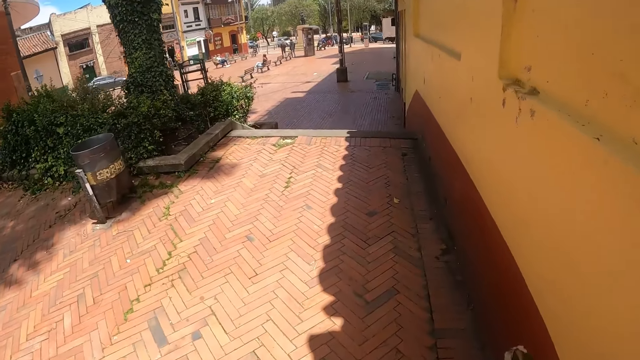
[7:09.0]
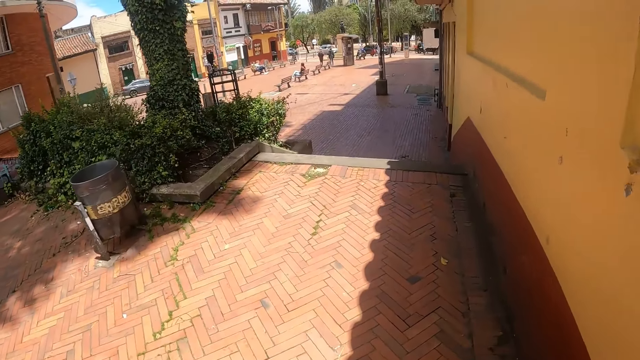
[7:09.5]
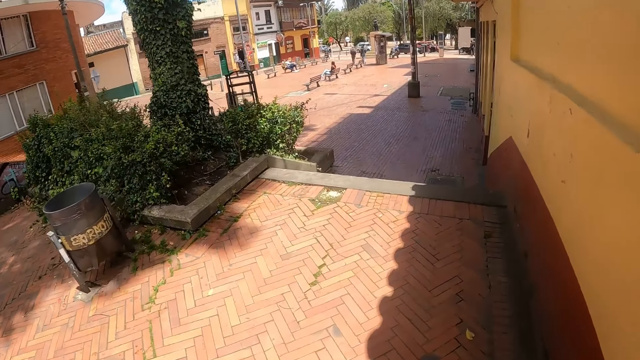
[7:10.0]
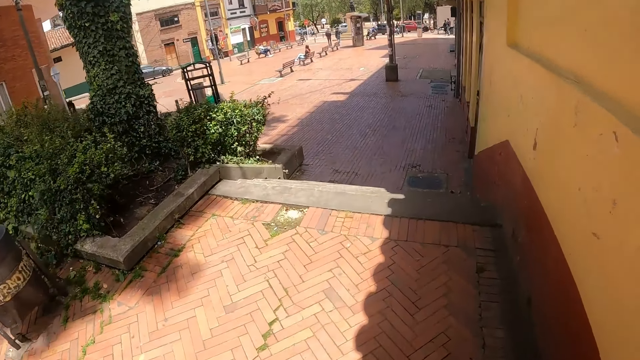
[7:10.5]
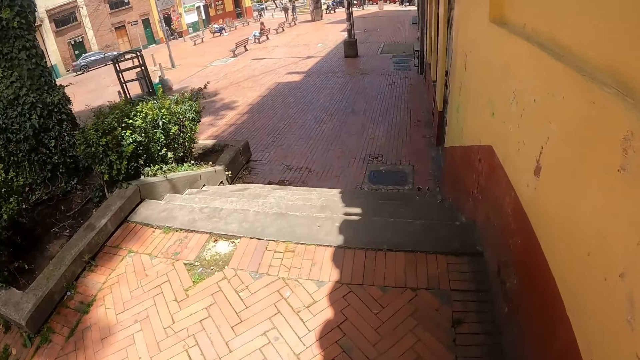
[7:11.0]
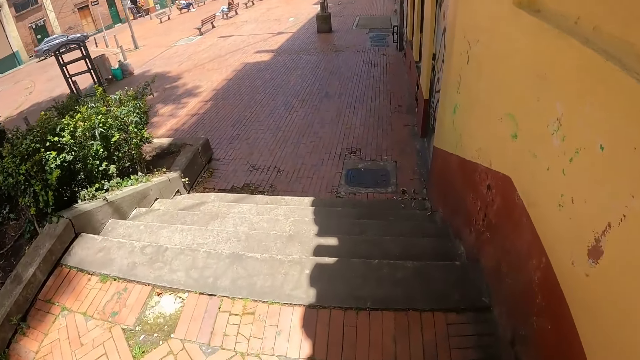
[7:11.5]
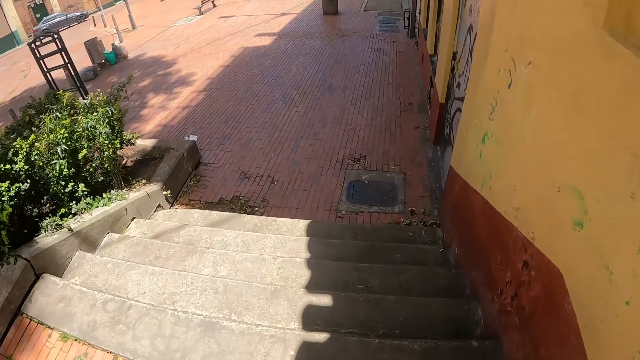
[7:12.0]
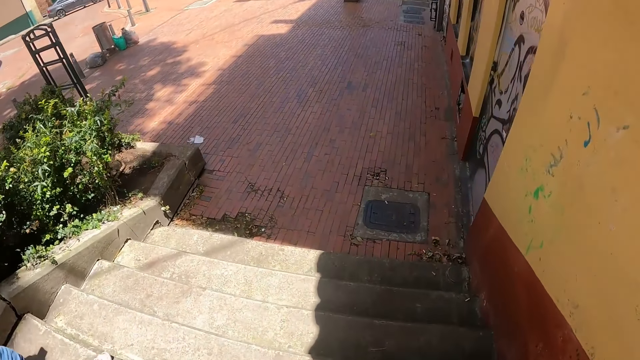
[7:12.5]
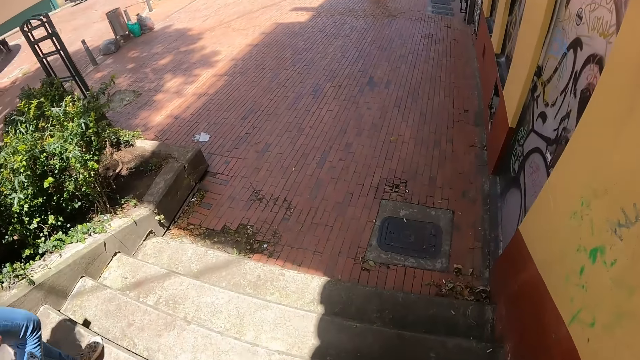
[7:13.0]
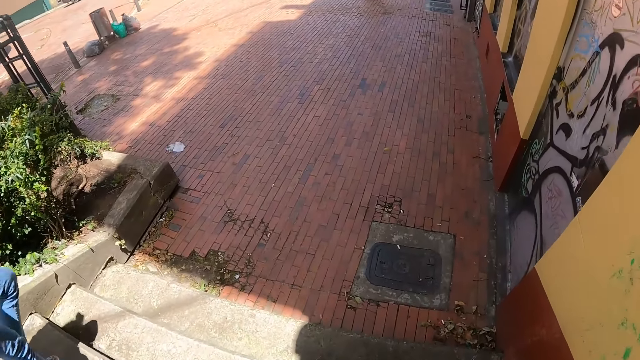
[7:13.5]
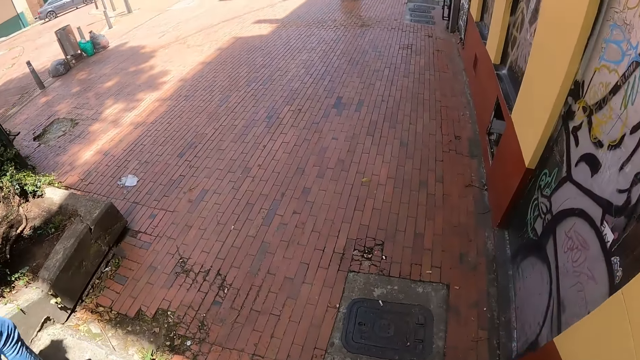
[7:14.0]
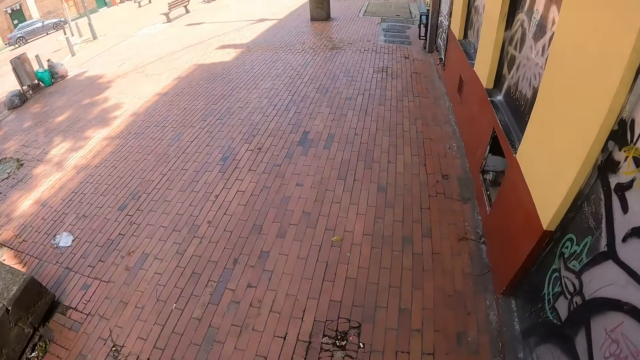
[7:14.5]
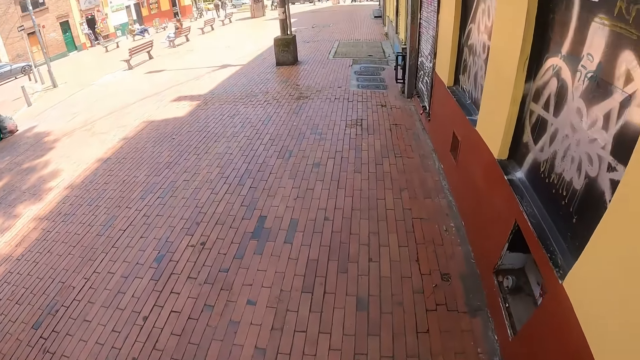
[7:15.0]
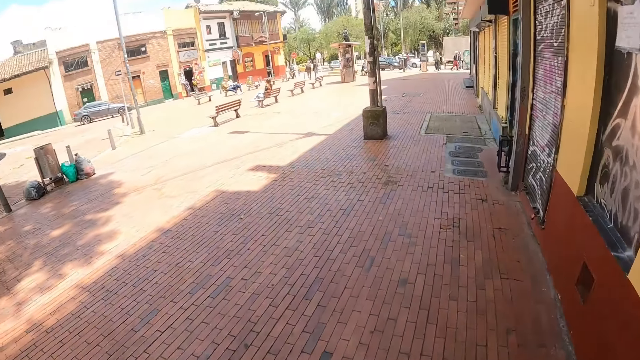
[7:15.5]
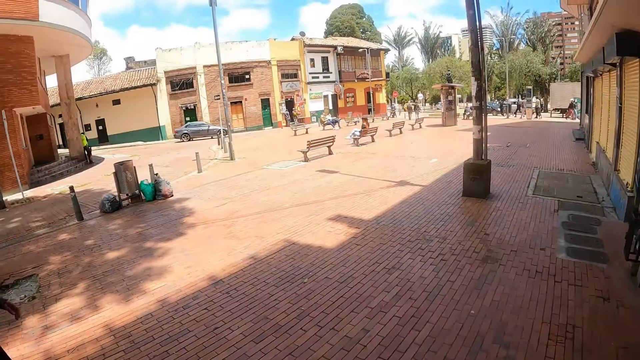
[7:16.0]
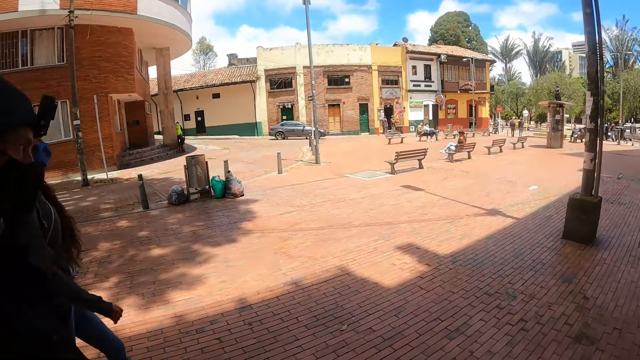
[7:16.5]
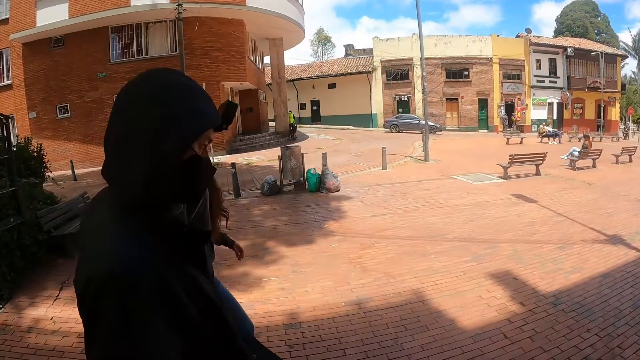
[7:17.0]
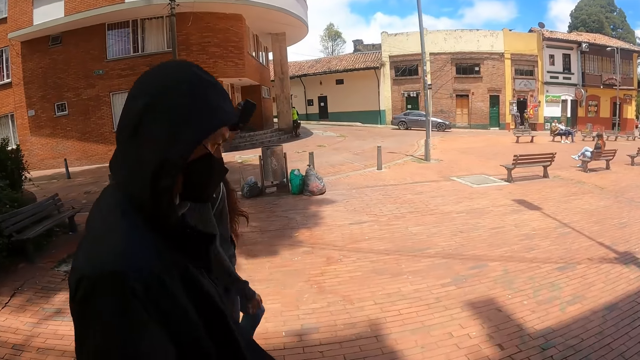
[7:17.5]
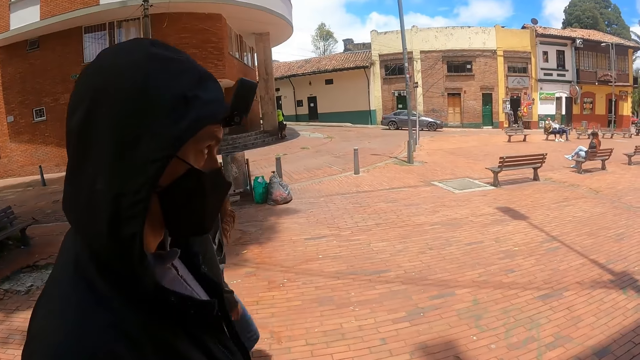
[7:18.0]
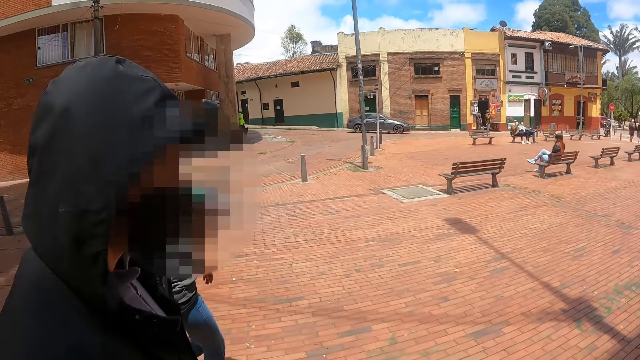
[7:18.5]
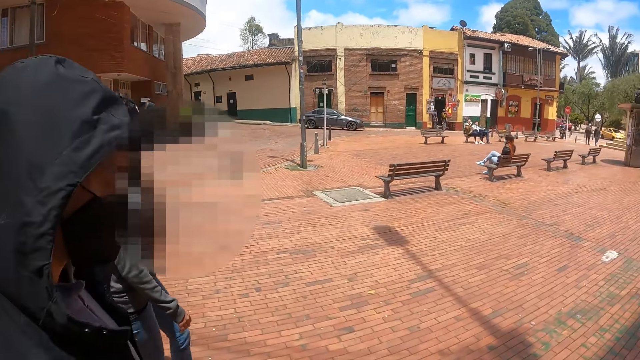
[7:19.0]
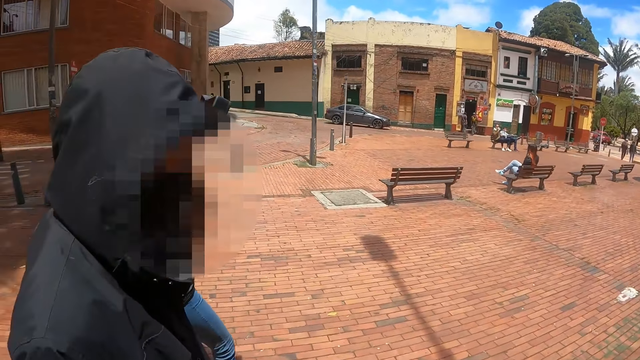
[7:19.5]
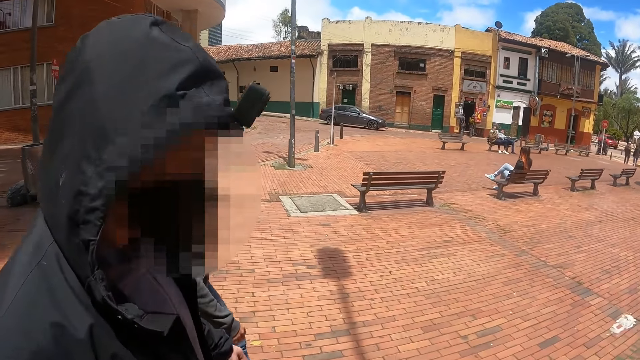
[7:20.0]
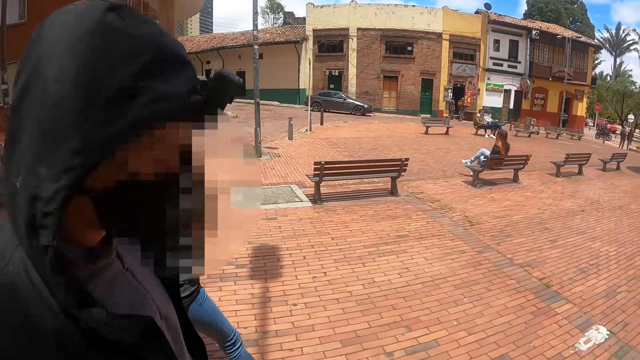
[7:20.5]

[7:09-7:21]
The camera wearer walks on the stairs. They walk on the sidewalk. They look at a man.

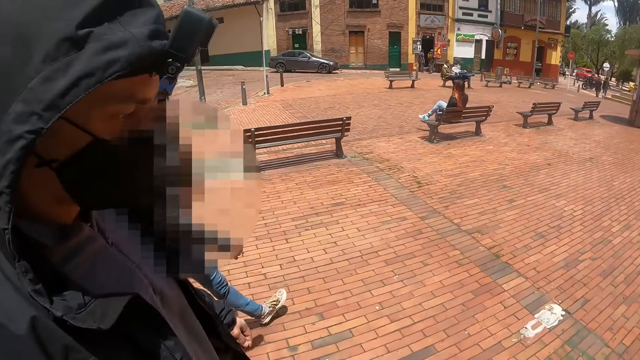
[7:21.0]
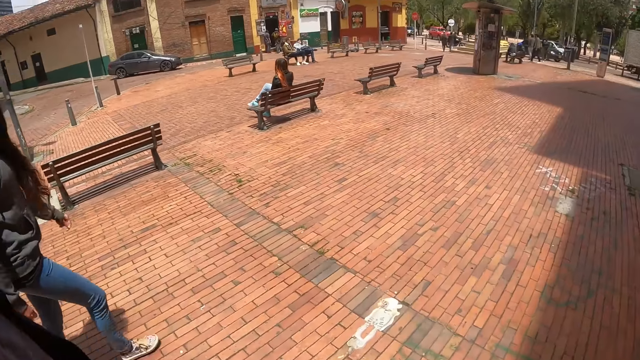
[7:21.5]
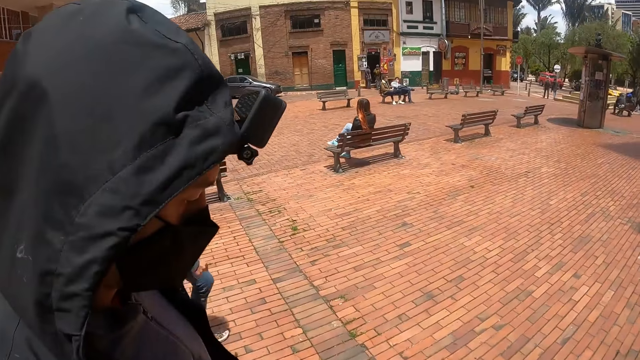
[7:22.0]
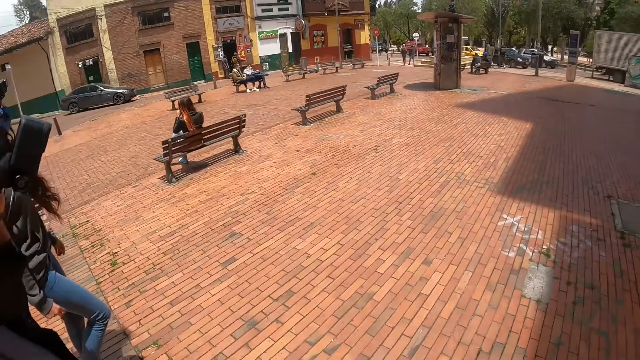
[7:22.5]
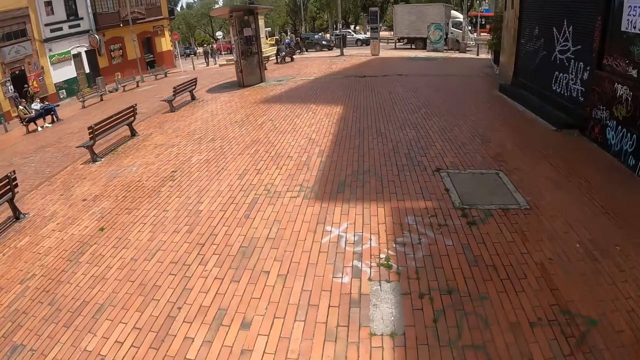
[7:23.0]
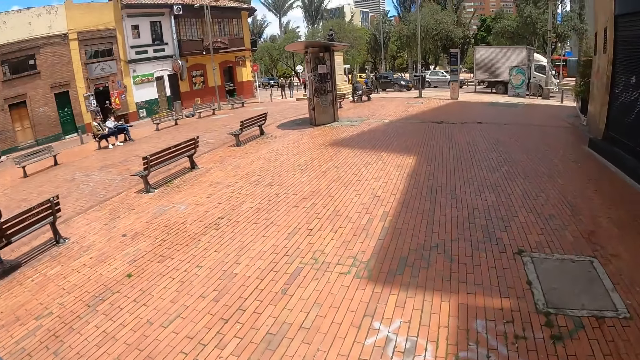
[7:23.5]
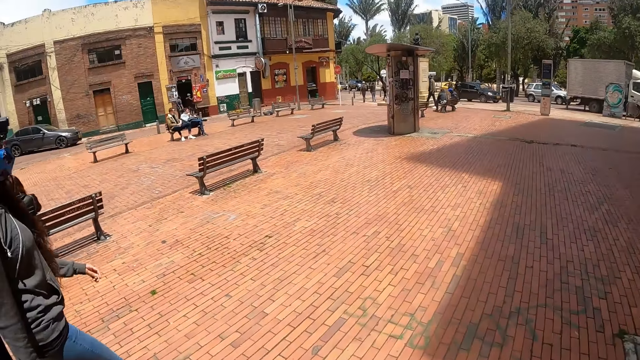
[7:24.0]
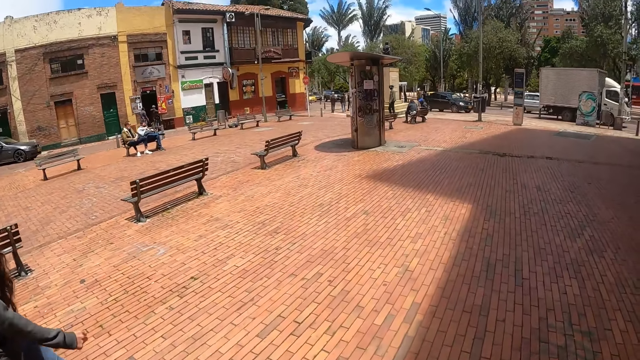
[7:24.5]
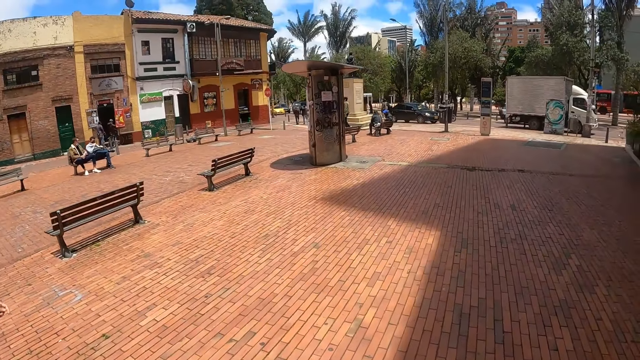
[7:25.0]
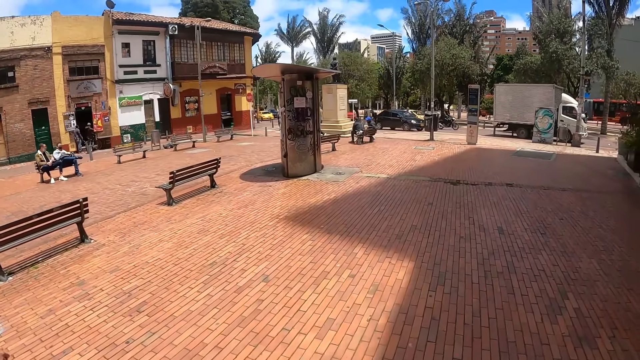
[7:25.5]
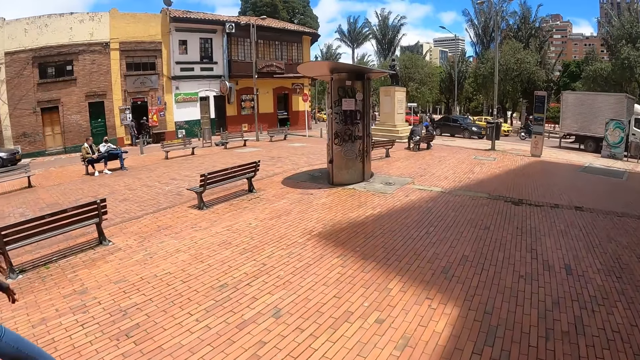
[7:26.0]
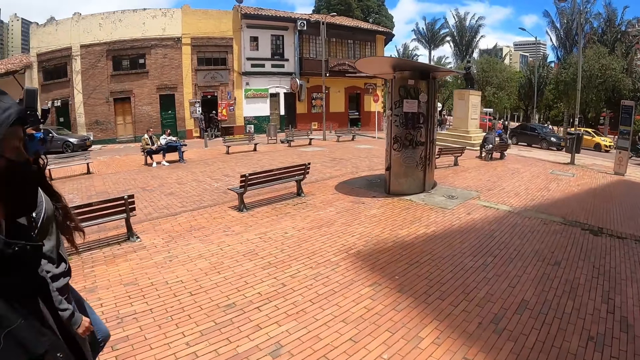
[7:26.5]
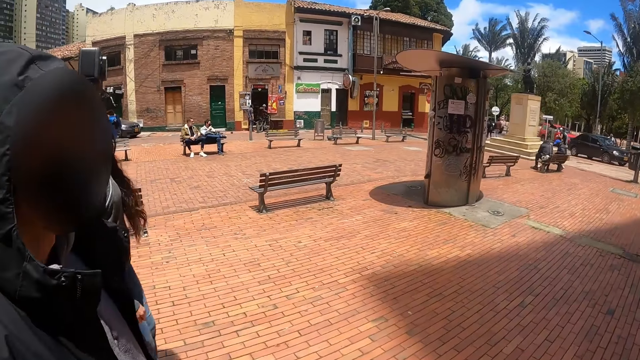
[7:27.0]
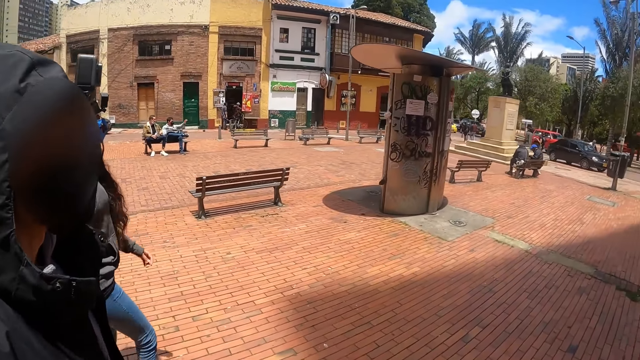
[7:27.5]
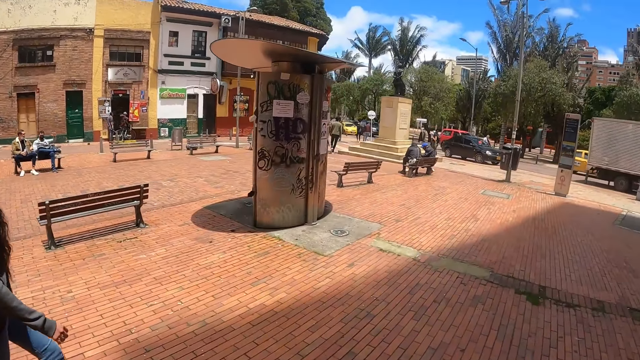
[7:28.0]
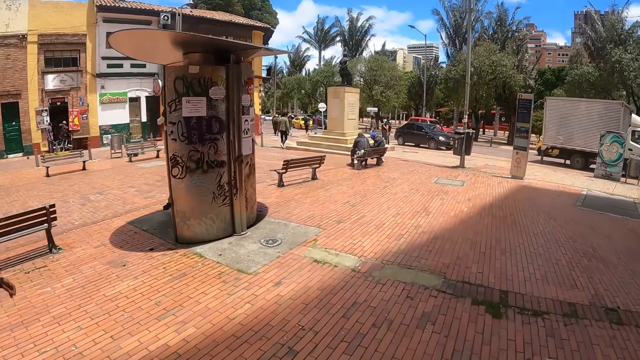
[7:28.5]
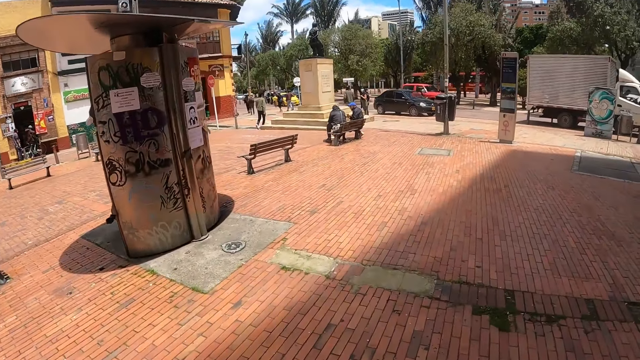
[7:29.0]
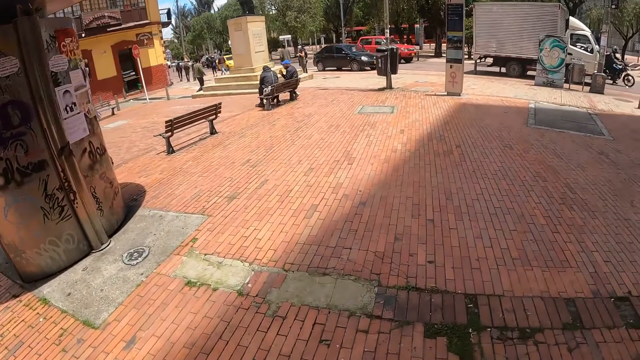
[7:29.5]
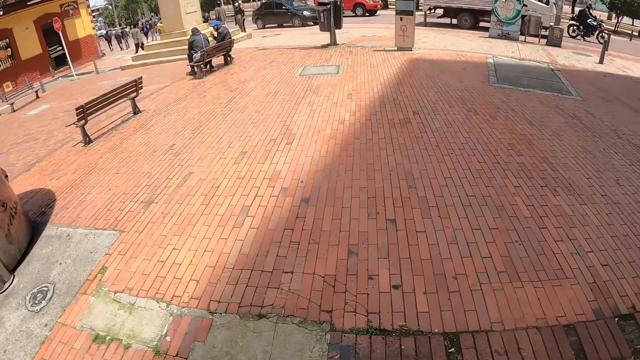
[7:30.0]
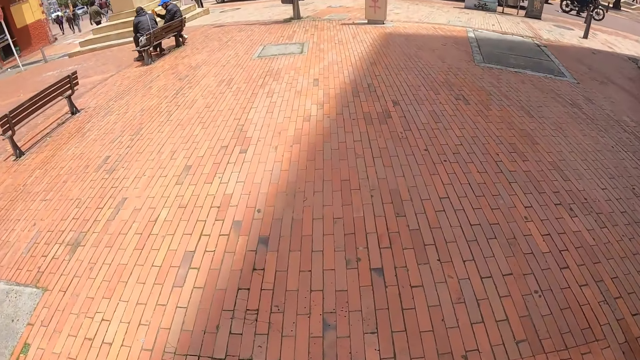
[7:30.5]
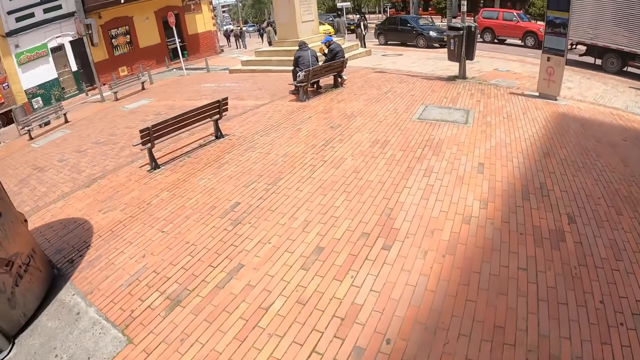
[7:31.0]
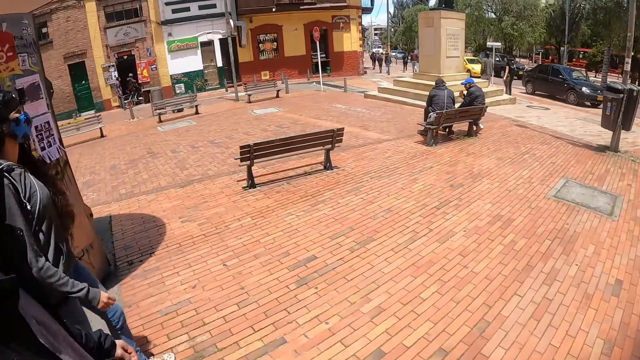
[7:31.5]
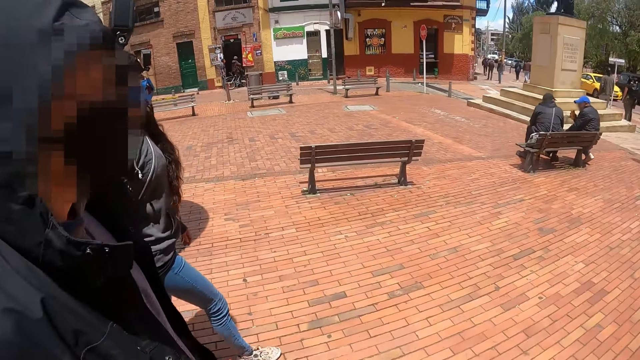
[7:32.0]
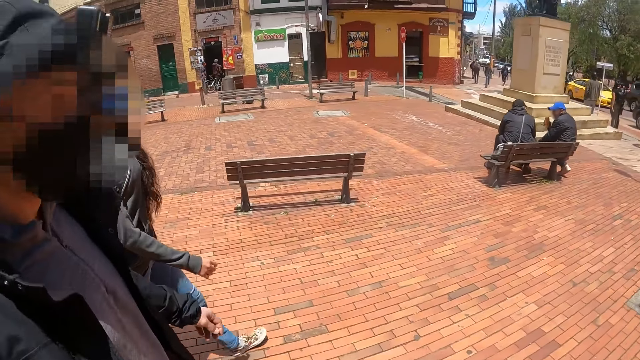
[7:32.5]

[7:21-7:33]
The camera wearer walks on the sidewalk.
